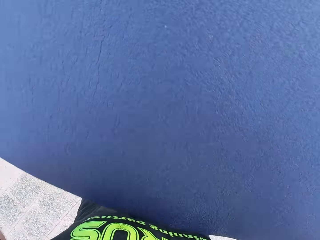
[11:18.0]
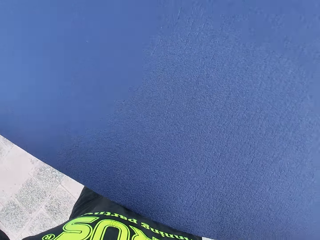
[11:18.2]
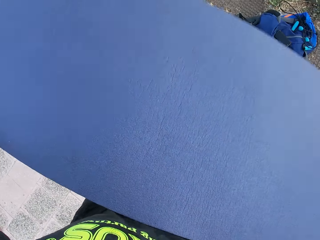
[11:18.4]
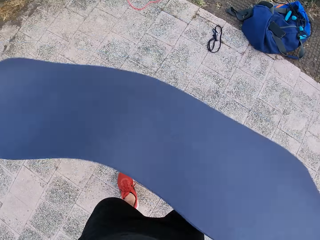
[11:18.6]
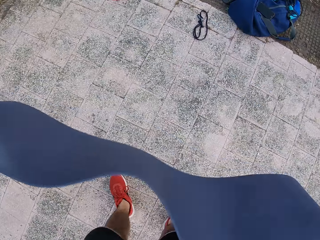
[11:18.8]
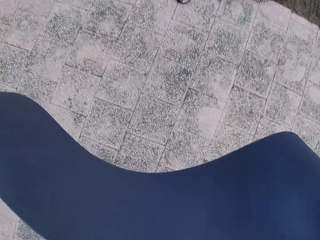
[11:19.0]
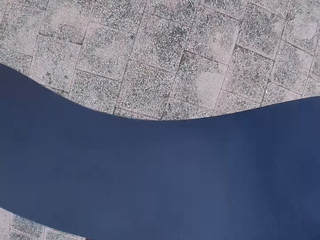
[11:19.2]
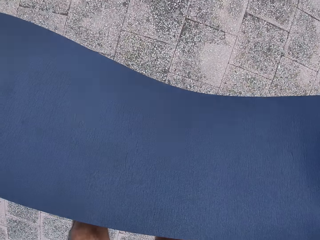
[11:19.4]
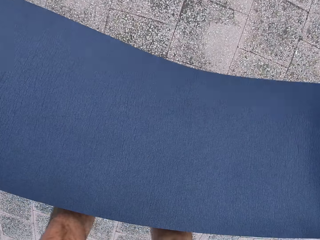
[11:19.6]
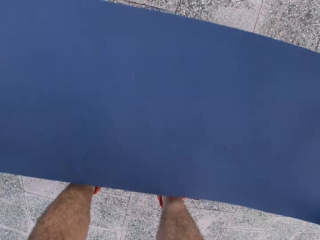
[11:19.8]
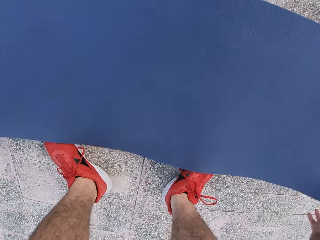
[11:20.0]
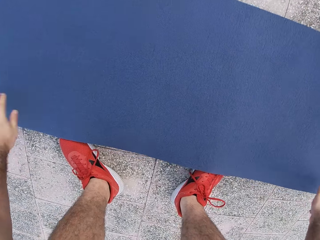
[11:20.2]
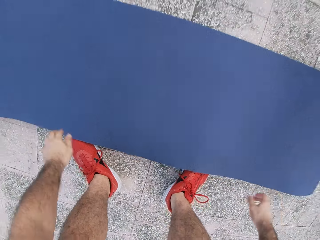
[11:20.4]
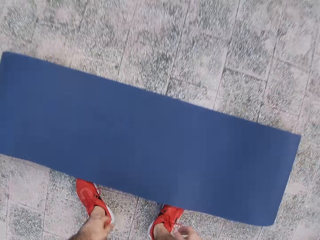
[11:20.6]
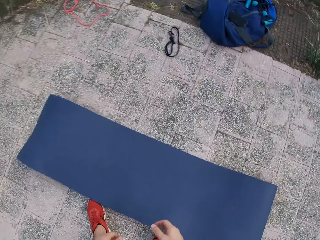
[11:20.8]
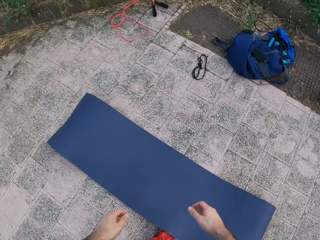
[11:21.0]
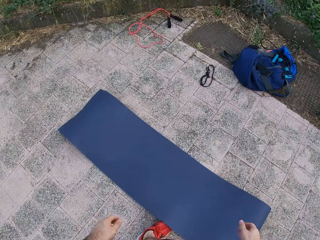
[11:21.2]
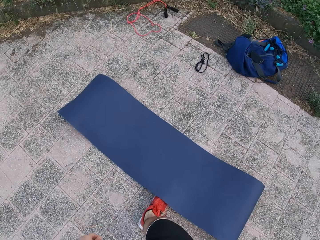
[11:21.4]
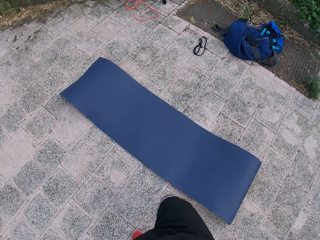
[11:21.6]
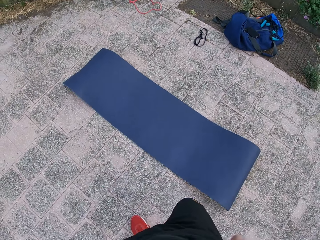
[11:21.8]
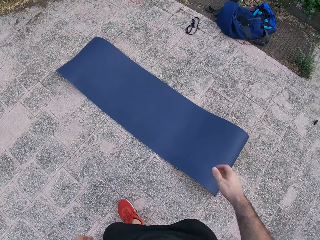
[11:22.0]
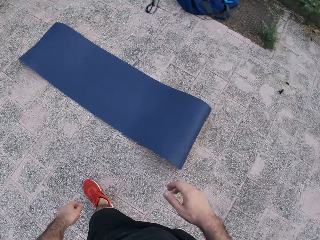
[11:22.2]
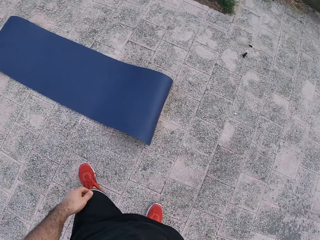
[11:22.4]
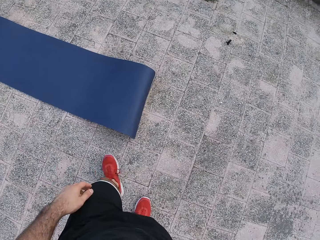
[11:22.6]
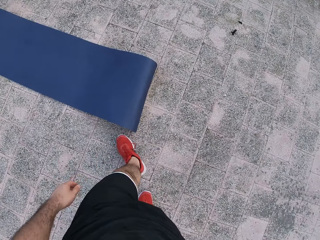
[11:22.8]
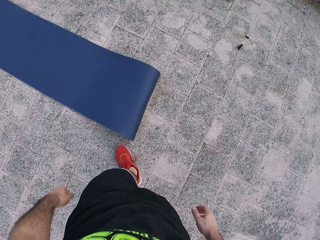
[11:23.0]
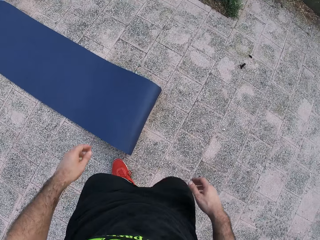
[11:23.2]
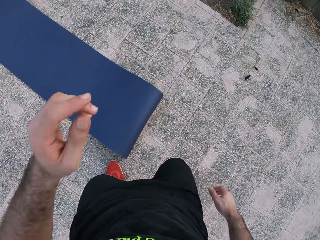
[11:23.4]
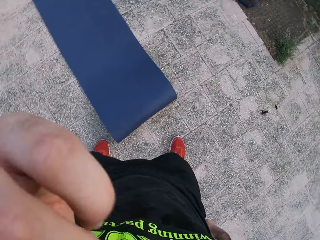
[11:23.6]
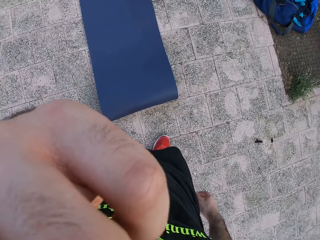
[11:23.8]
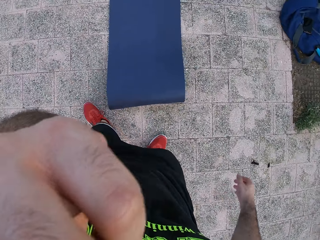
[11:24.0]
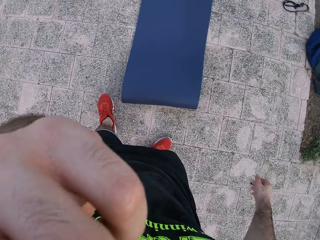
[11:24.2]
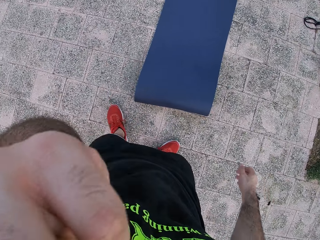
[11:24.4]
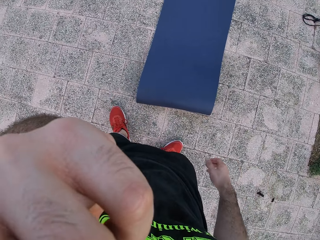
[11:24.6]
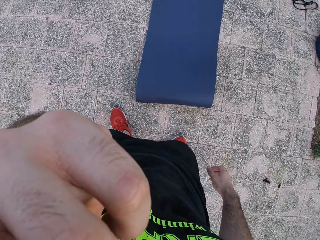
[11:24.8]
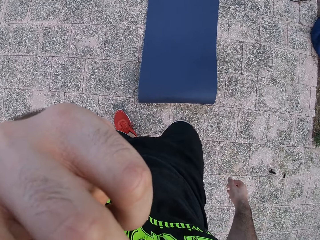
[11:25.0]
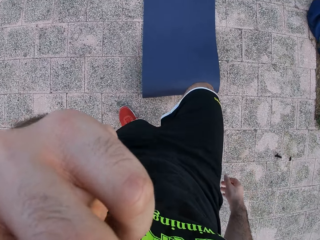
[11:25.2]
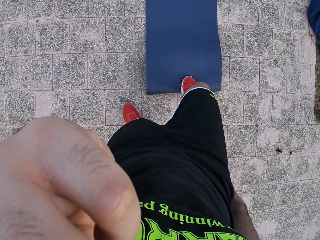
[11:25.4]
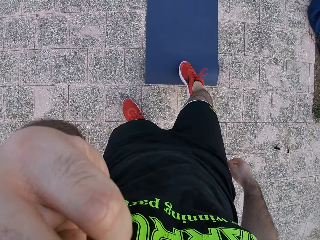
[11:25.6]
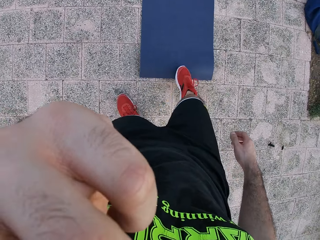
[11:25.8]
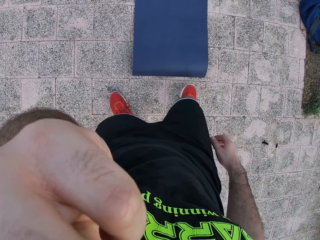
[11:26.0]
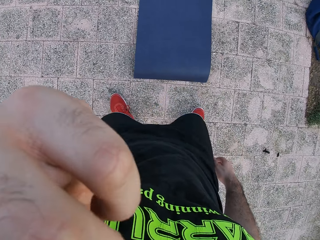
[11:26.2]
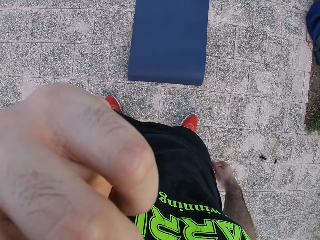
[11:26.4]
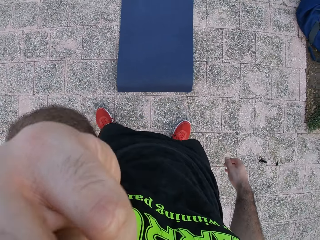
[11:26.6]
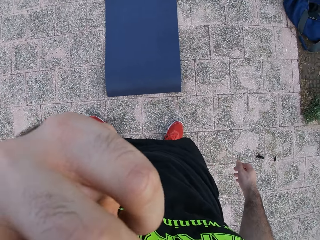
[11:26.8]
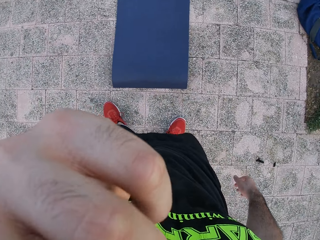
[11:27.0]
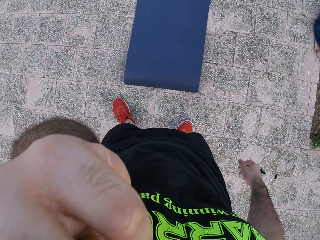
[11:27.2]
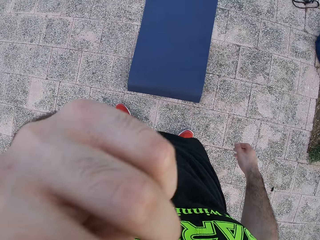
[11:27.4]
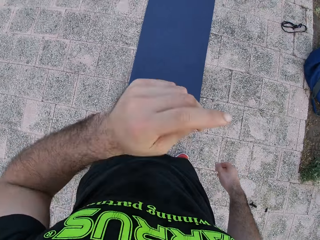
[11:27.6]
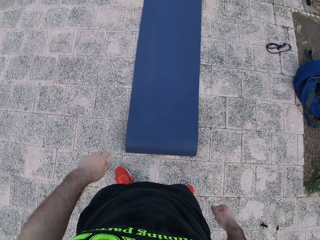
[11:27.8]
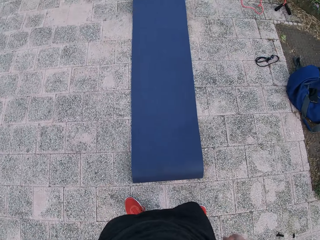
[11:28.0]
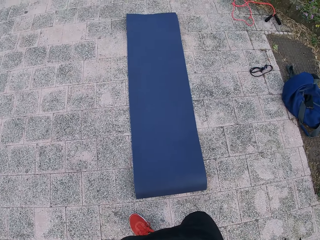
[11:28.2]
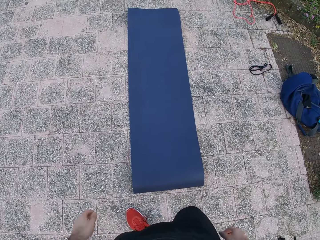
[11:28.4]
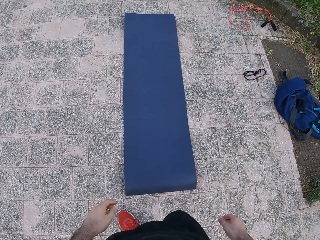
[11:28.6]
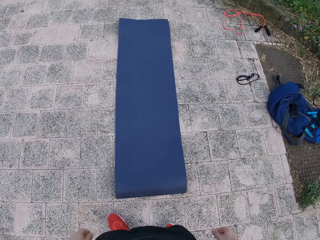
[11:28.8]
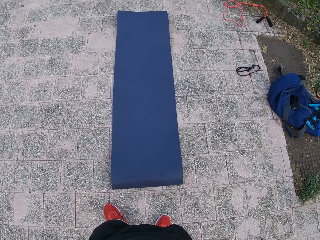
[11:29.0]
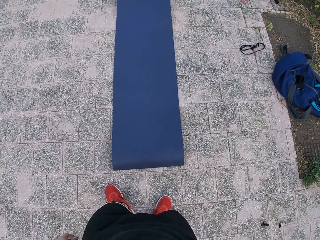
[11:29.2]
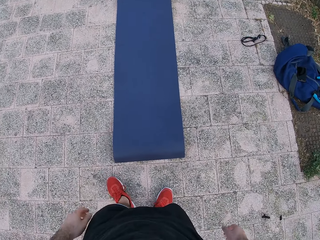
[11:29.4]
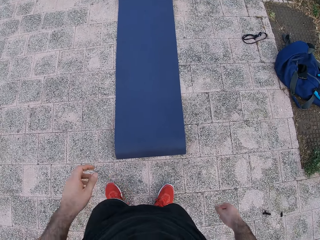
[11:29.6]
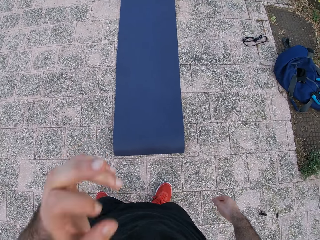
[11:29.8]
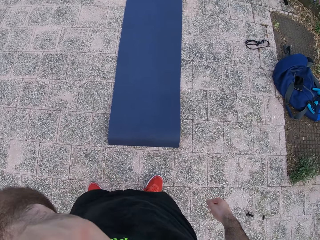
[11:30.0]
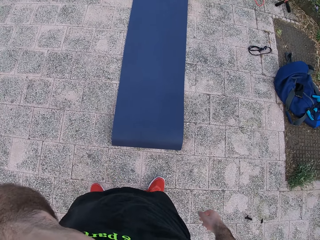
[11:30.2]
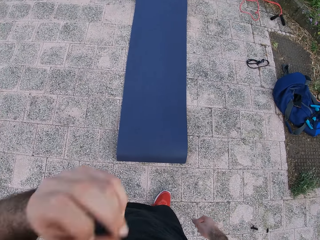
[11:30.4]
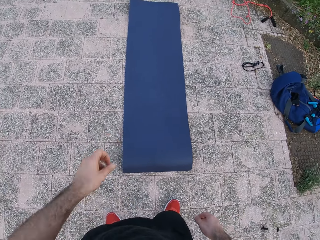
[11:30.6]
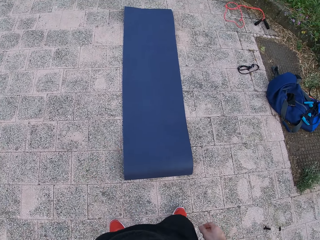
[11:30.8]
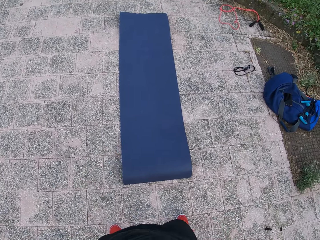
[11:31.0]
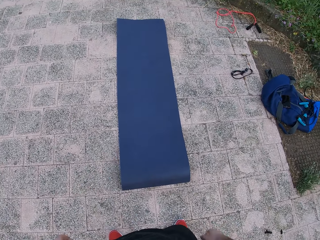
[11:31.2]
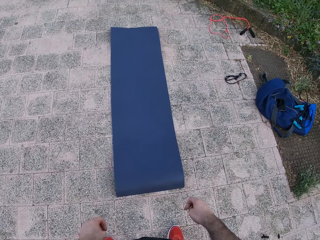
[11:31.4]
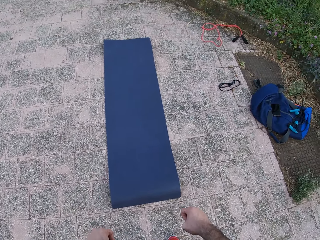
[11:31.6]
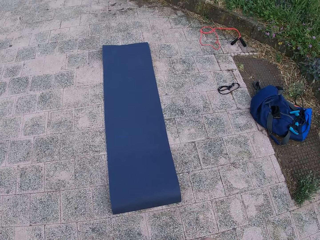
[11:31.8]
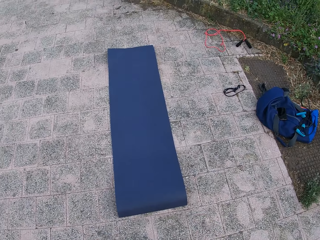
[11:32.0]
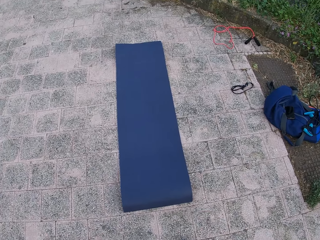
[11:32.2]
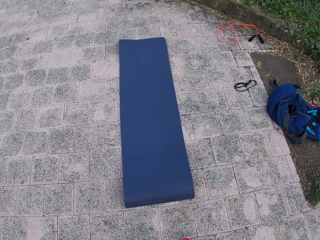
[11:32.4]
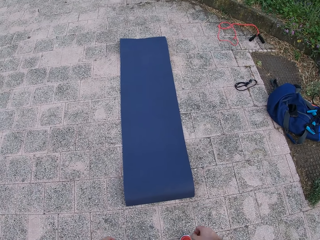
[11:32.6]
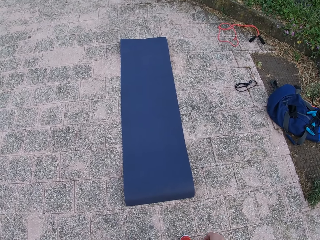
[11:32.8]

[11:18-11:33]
The camera wearer looks at the yoga mat. They move the yoga mat. They place the yoga mat on the floor. They move both hands. They walk around. They lift the left hand. They push the yoga mat with the right leg. They move the right hand. They look around. They drop the left hand. They look around. They lift the left hand. They drop the left hand. They look around.

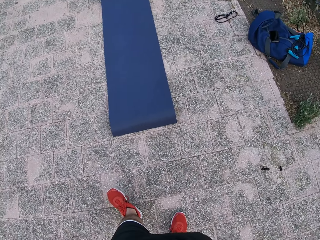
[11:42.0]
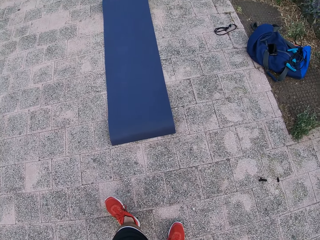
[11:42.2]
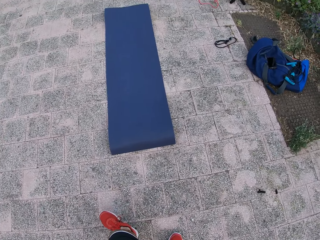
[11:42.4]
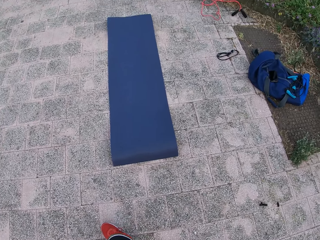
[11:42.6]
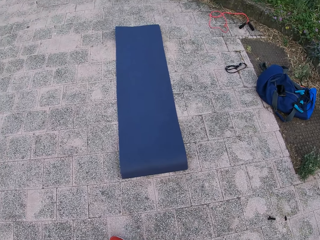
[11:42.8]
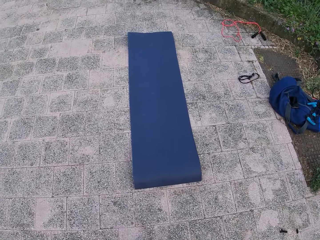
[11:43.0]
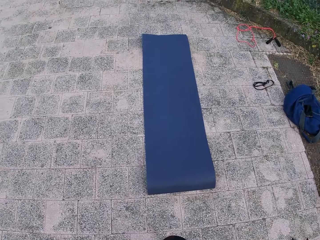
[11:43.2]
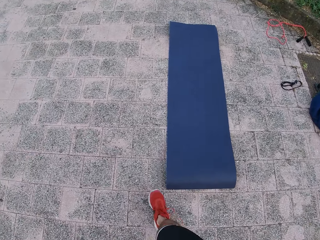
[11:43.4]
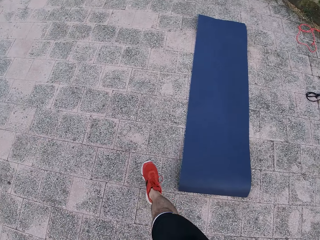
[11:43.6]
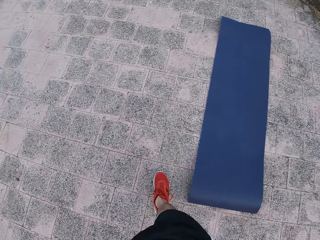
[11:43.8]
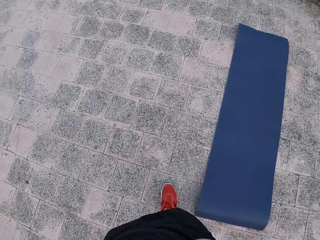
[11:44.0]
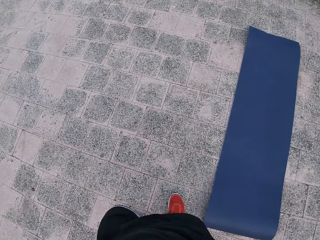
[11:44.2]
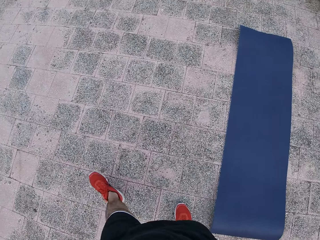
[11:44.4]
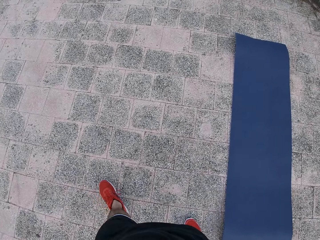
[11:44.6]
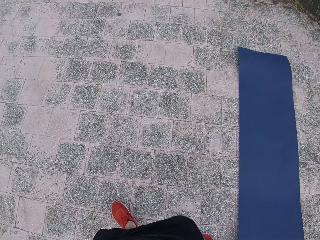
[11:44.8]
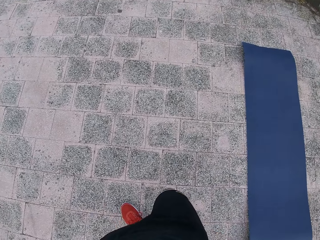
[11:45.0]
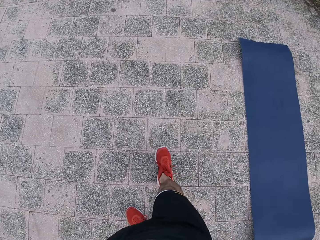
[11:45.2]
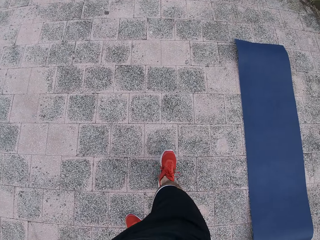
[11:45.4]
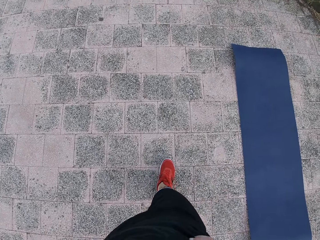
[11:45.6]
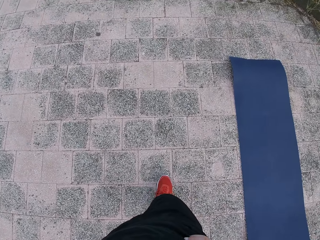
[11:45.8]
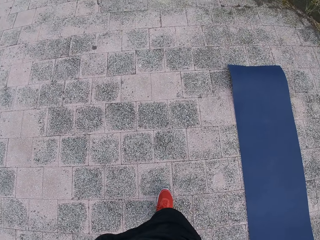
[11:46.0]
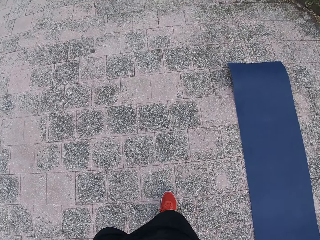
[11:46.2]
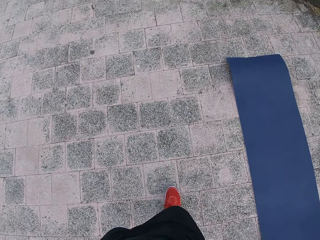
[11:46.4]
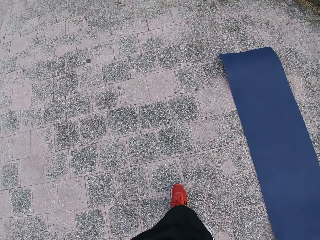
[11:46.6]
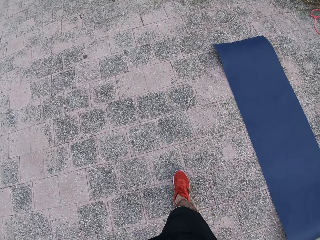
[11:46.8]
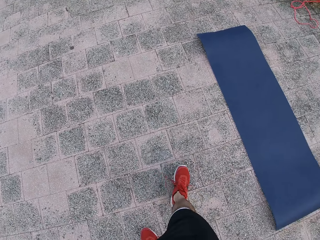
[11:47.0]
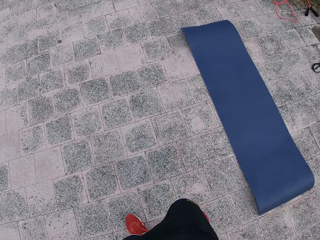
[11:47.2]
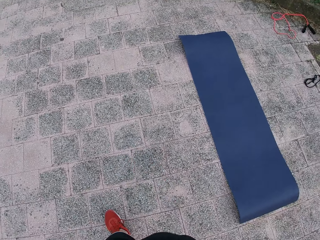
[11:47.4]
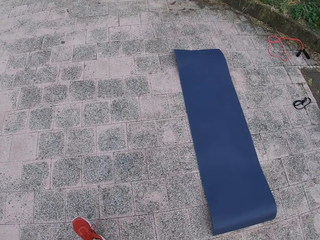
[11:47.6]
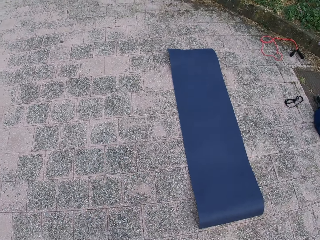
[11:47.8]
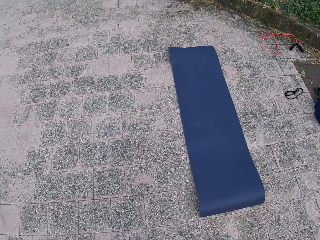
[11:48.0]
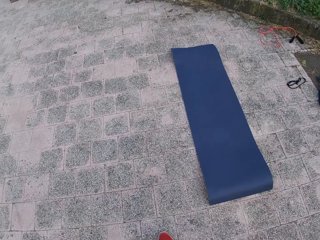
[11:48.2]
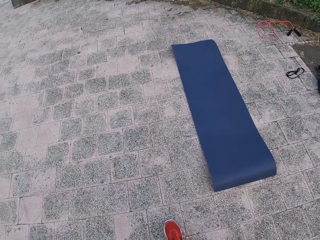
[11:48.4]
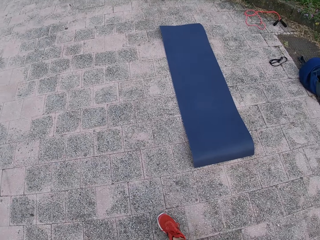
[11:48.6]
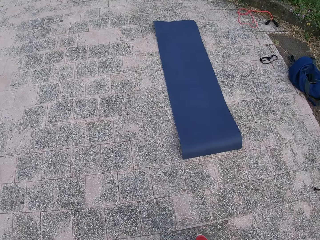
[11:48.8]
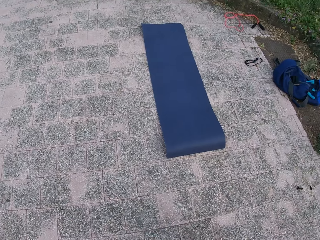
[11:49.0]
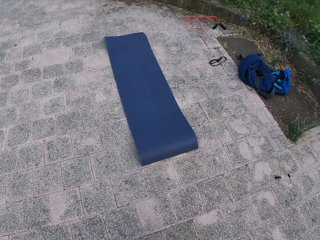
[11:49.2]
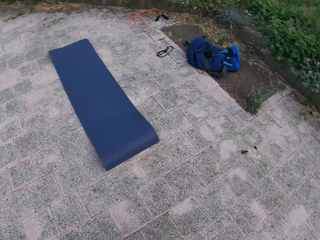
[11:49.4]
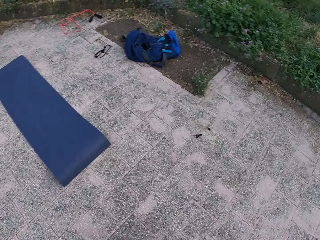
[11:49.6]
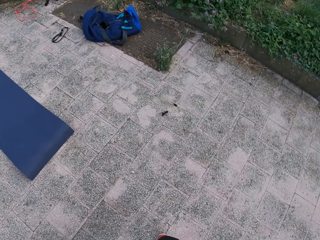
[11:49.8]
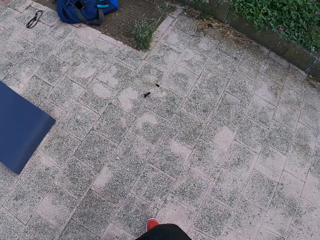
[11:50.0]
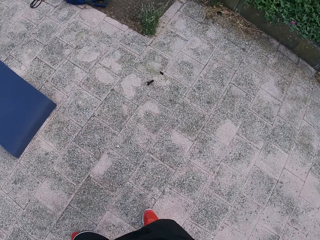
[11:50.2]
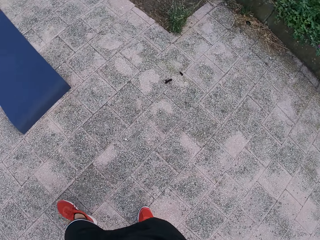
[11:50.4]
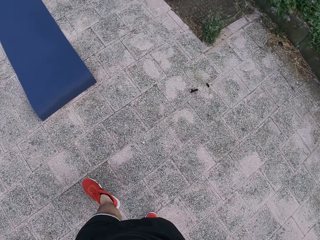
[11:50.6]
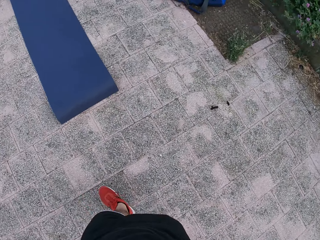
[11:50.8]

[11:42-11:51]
The camera wearer walks around.
